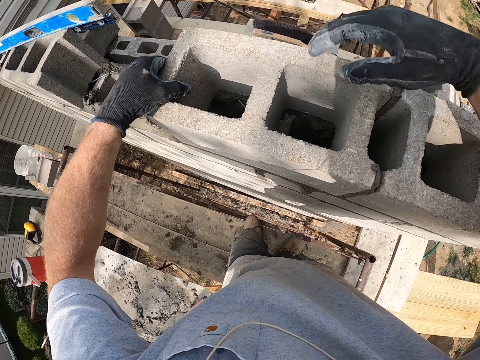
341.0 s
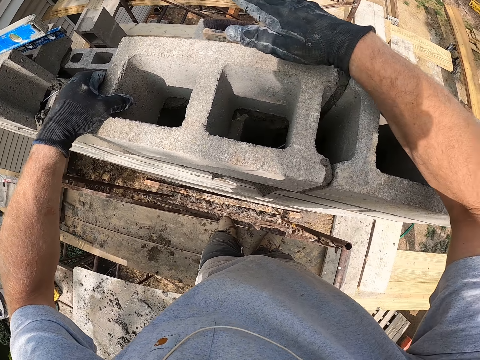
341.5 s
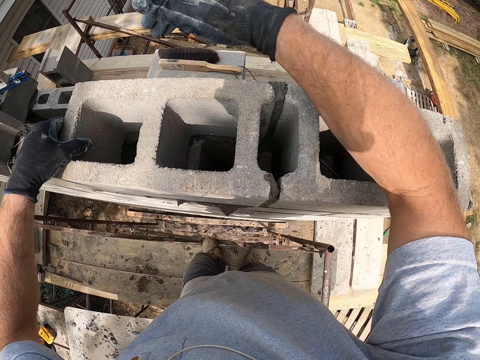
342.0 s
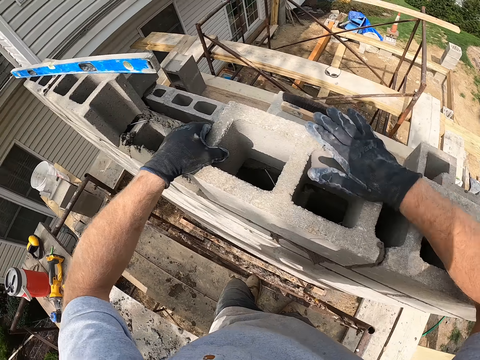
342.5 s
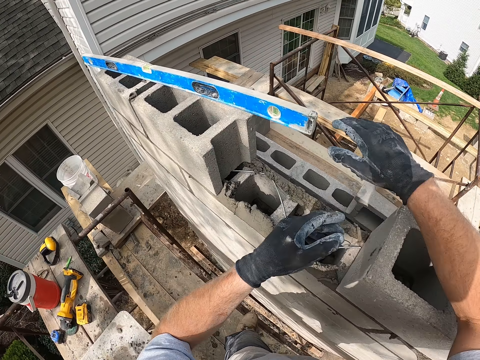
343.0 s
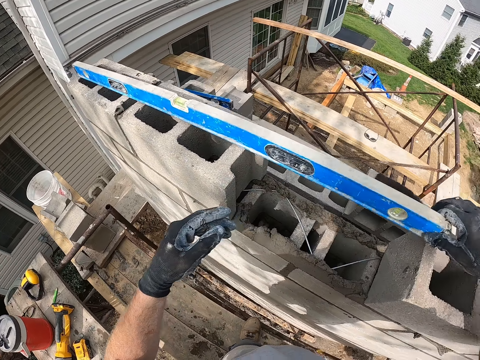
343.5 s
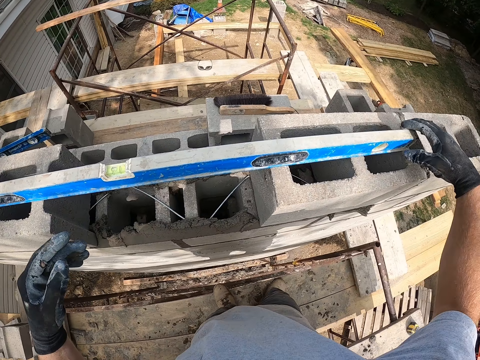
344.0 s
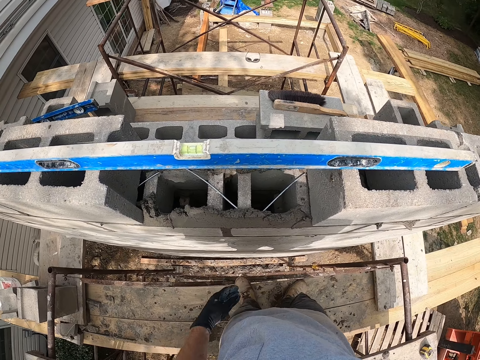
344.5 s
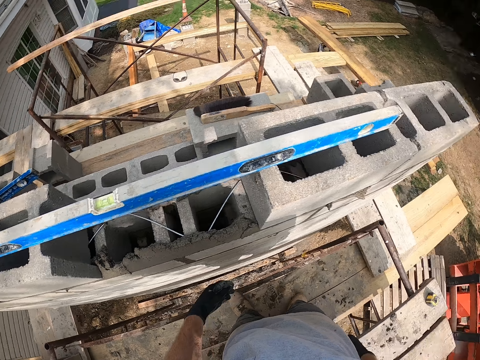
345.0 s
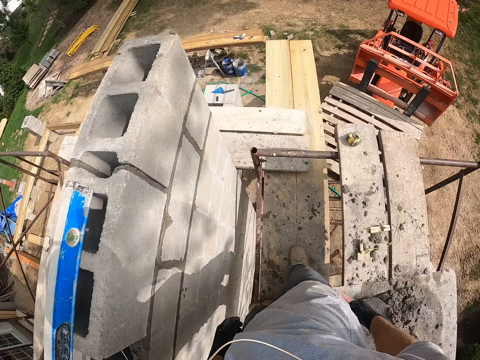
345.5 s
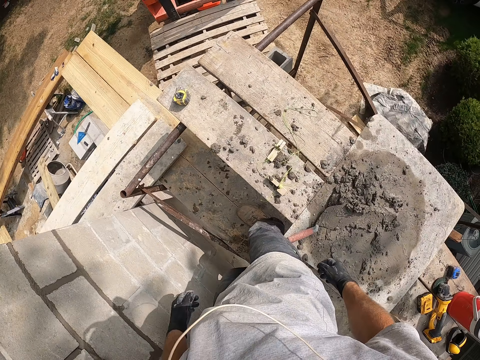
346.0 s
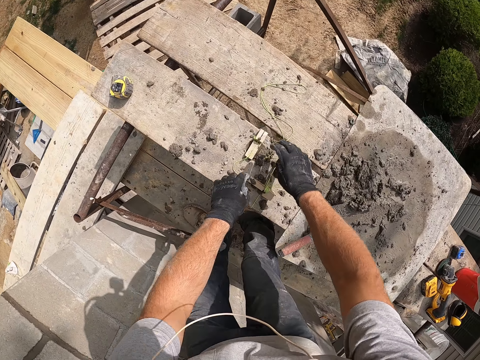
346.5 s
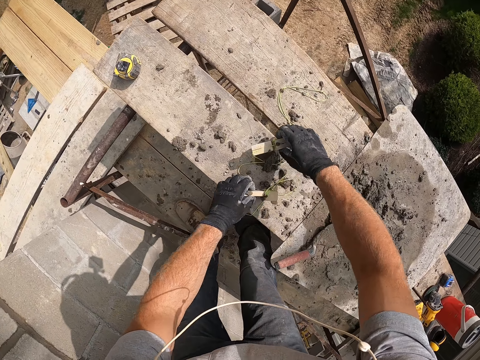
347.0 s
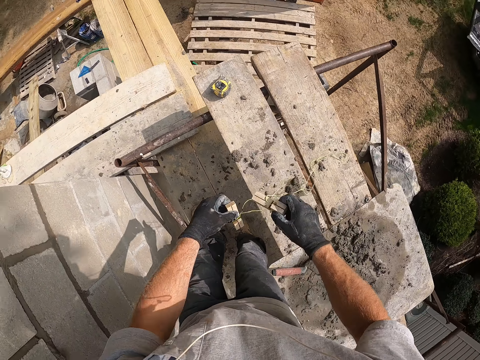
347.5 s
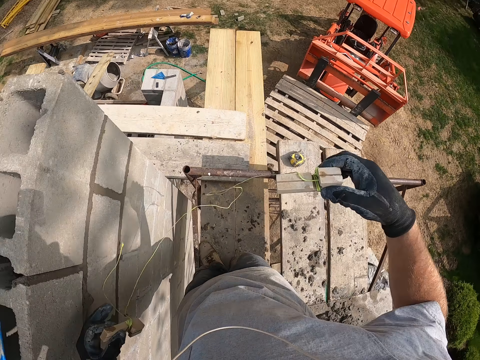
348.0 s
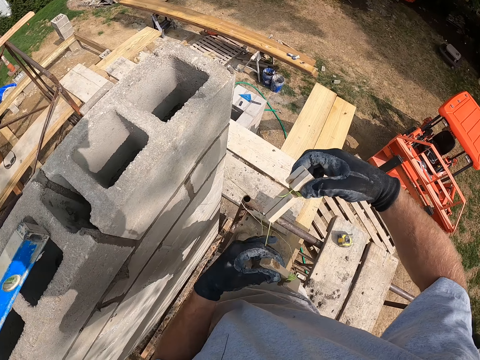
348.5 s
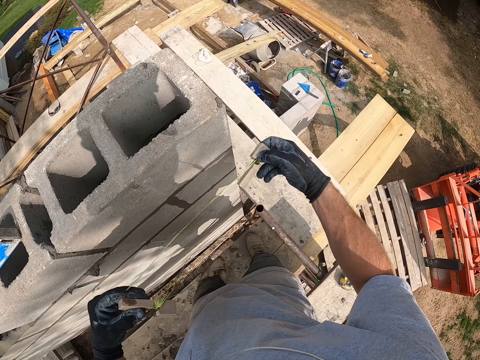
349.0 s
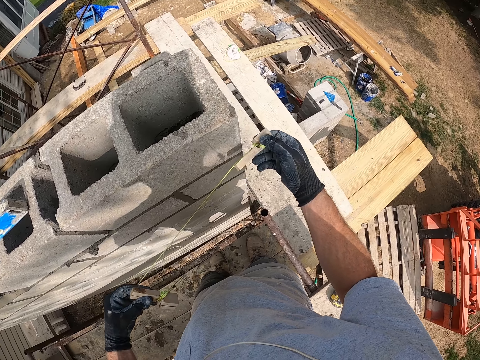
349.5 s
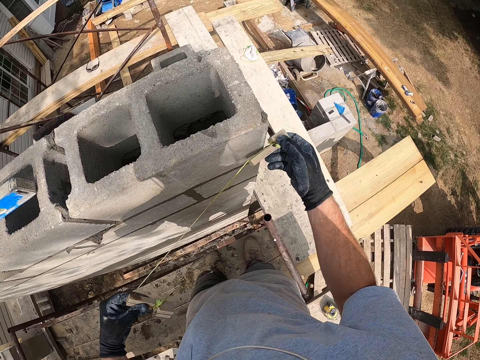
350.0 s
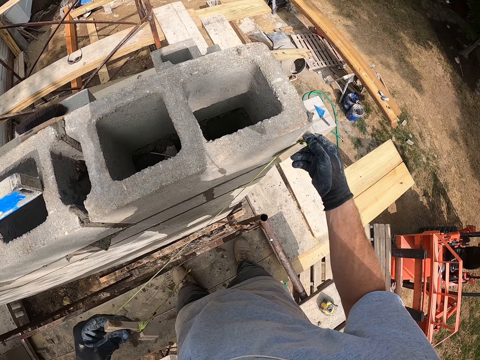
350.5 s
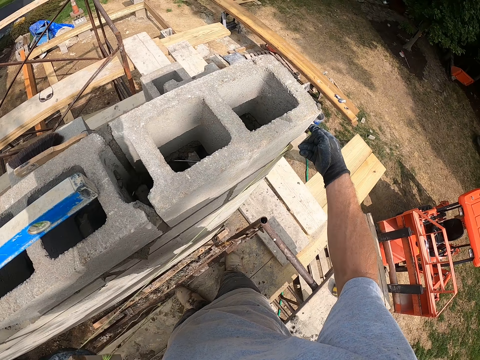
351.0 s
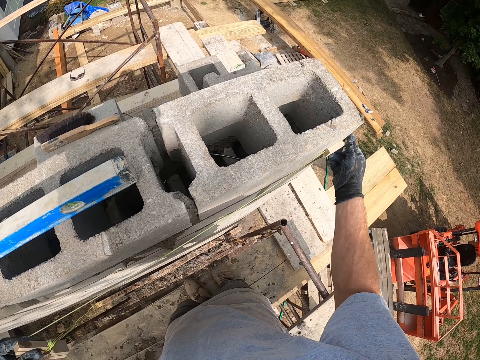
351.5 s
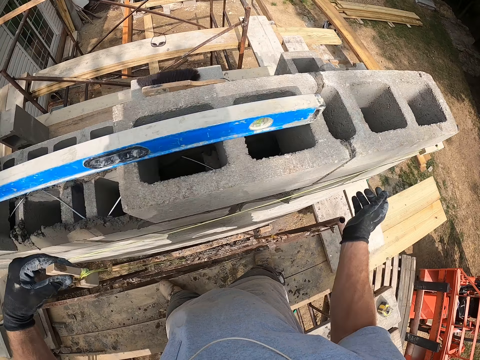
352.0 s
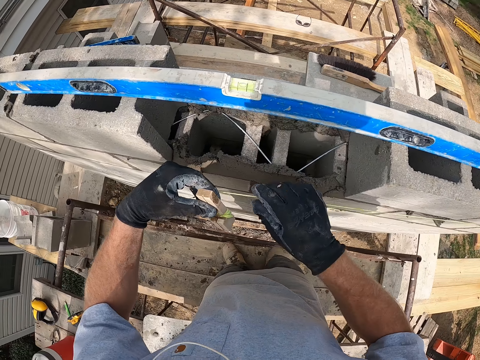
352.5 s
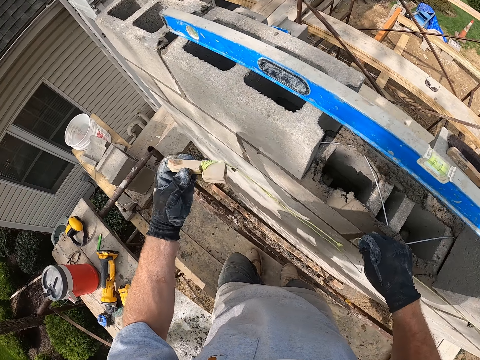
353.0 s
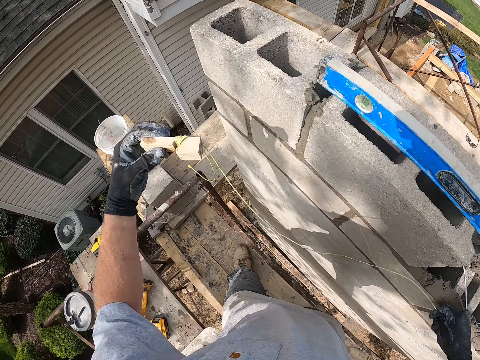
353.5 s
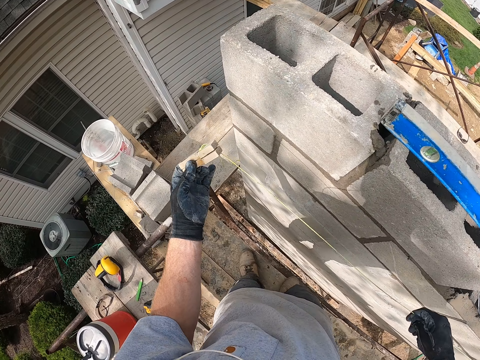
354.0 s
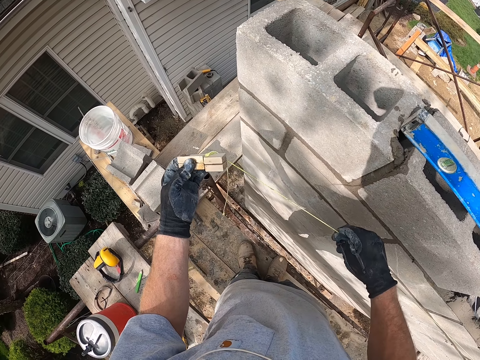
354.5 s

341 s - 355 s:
The camera wearer hits the top of the block with his right hand. He moves the straight edge on the block forward. He turns around, bends down, and picks up a small wood and rope or level string from the floor. He attaches one part of the small wood to the block. He steps forward. He holds the rope with his right hand, unrolls the string, and drags the rope forward.

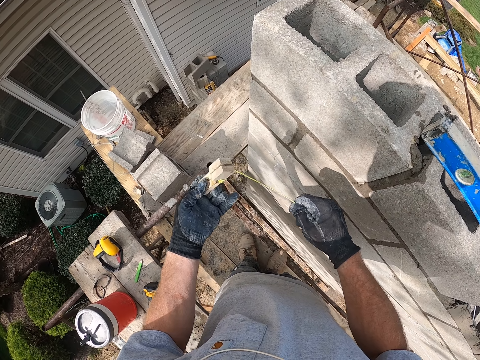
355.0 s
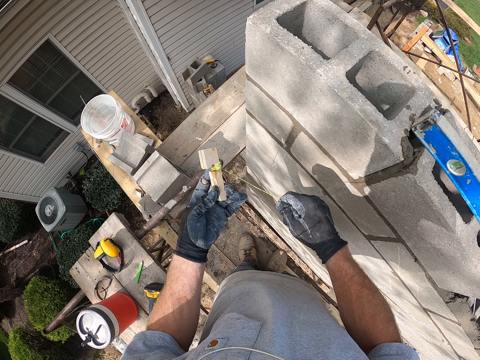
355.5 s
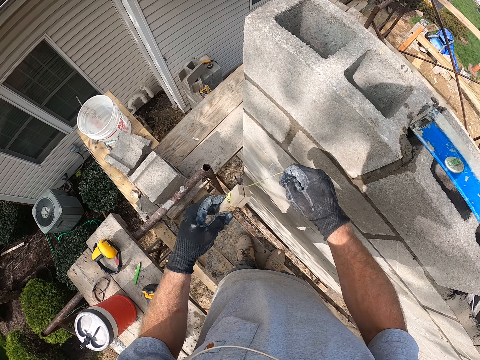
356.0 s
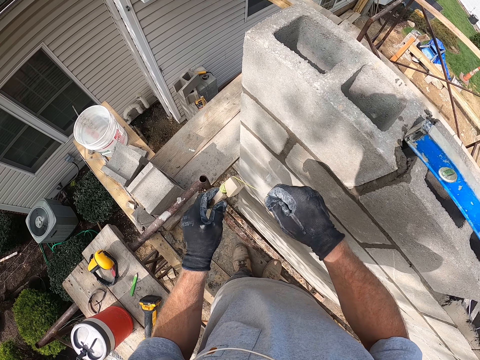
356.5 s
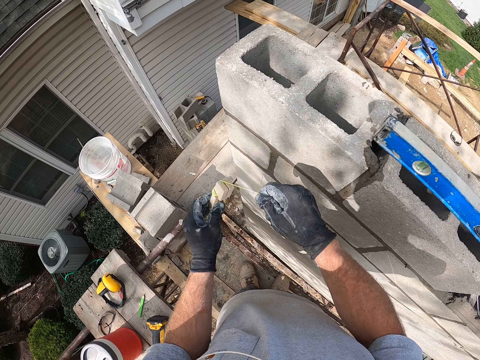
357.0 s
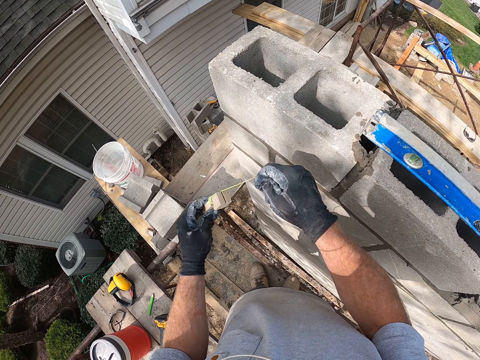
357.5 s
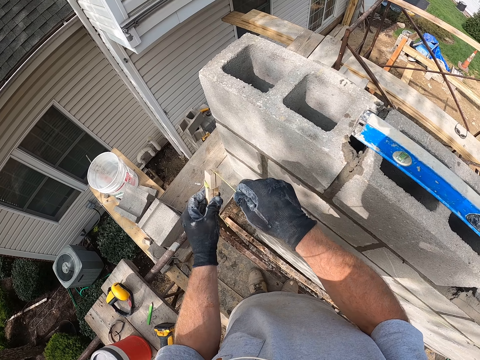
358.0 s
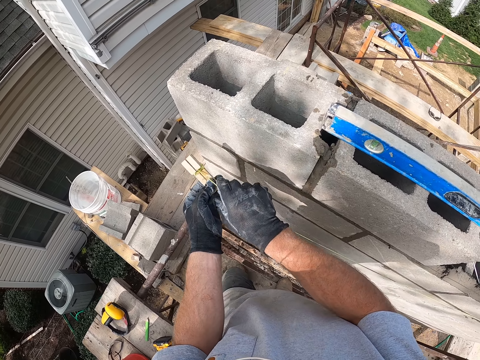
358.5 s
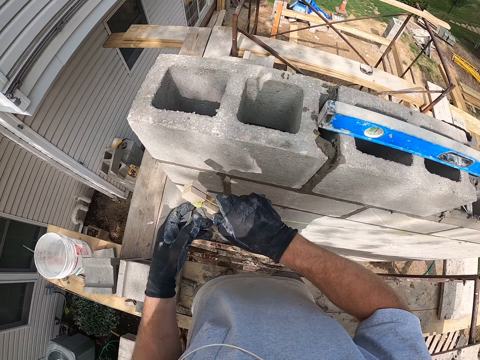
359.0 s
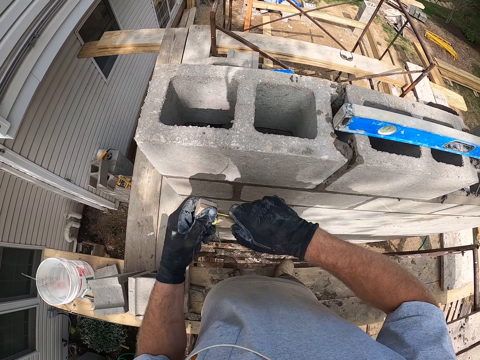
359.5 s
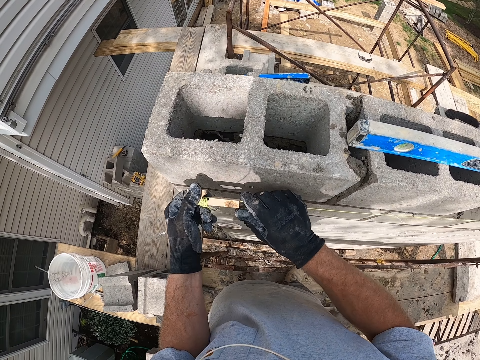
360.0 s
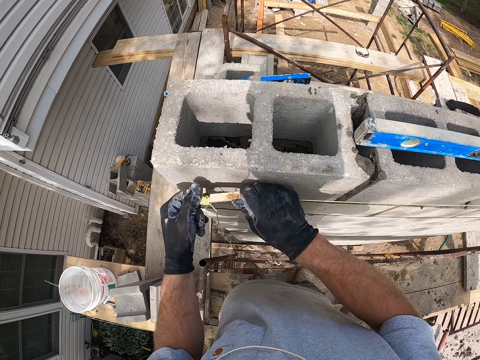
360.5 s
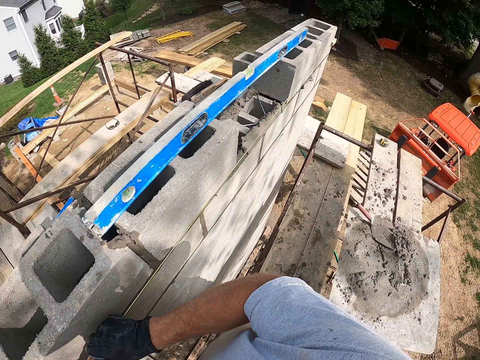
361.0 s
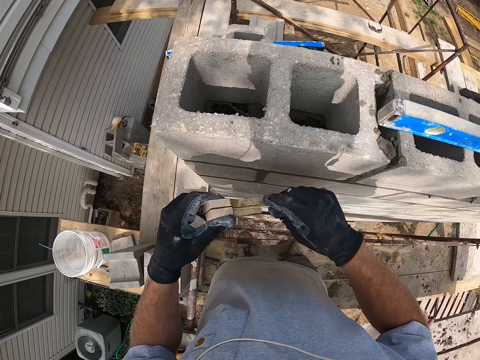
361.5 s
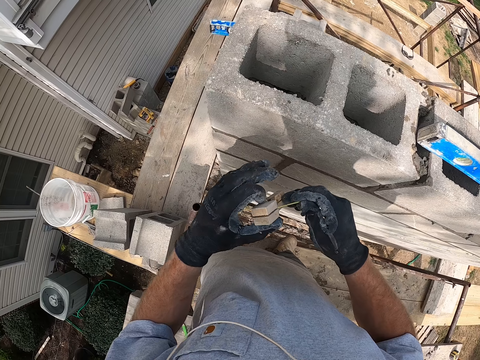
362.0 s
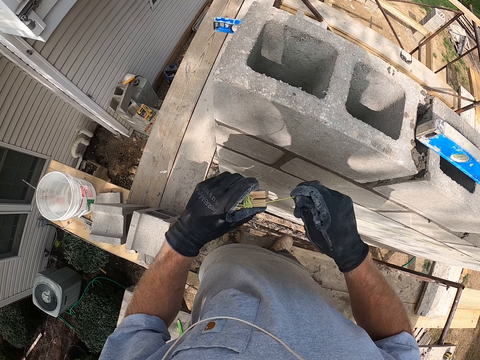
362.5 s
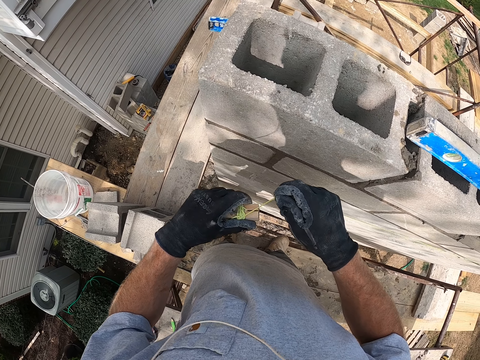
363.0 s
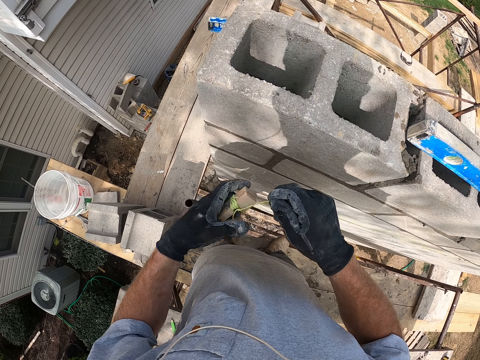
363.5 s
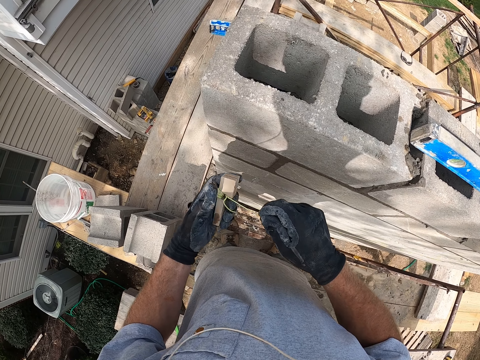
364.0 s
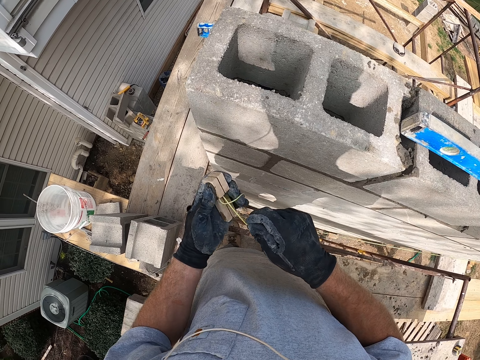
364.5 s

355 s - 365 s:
The camera wearer adjusts the rope on the small wood. They adjust the rope on the small wood again.

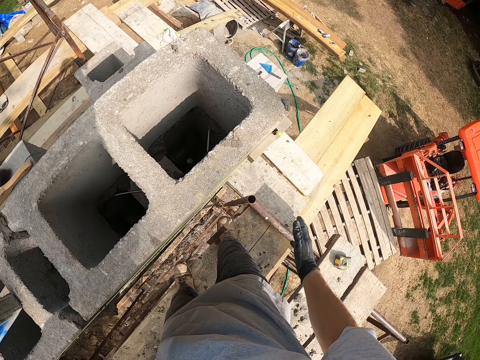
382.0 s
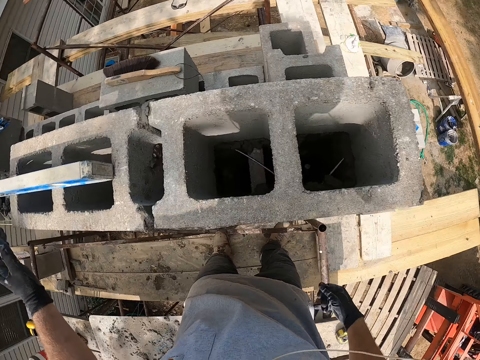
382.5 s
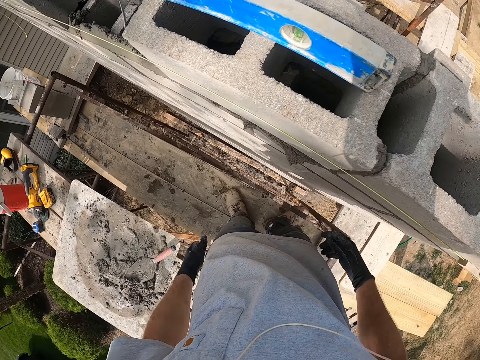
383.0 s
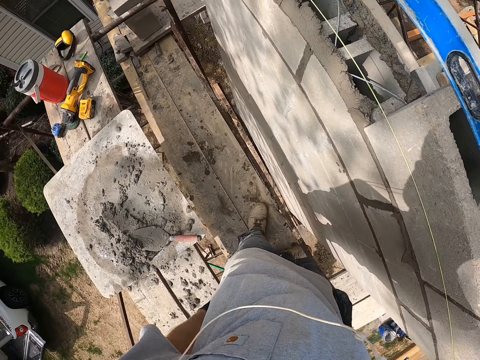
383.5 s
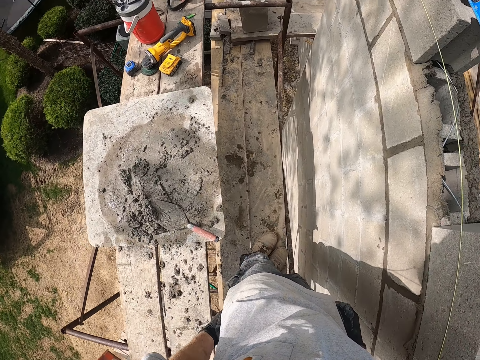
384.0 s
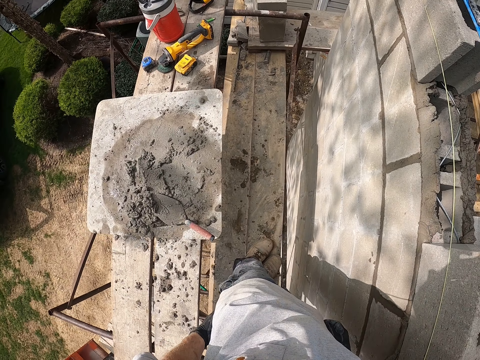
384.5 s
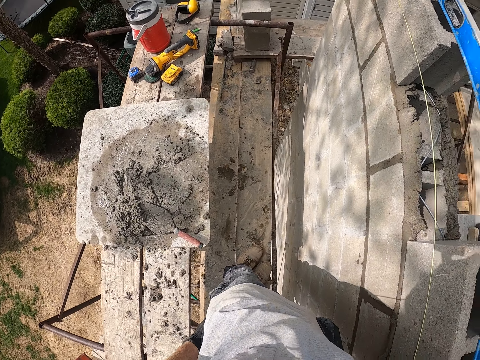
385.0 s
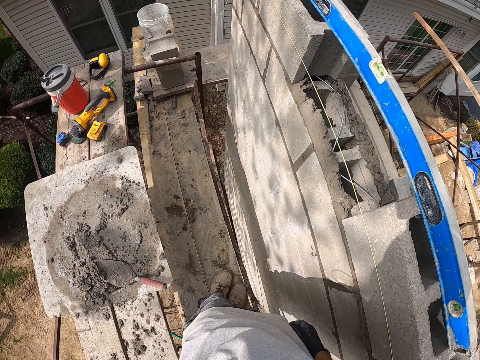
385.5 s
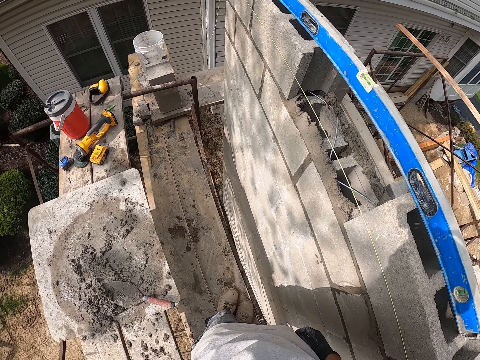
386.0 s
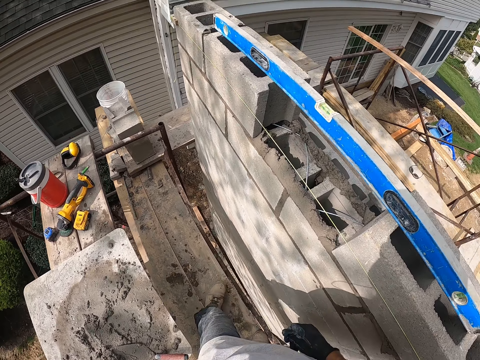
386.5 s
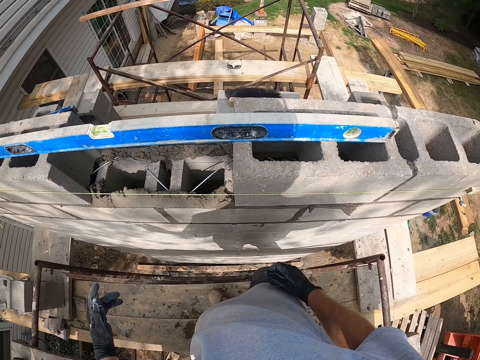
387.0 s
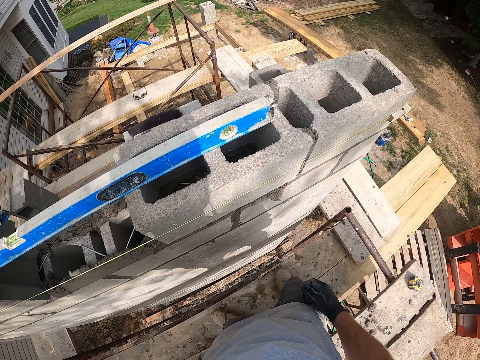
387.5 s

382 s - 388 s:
The camera wearer touches the trouser. They move the leg, look around, step forward, and lift the level spirit.
